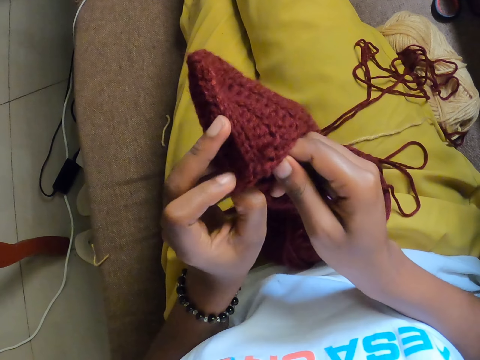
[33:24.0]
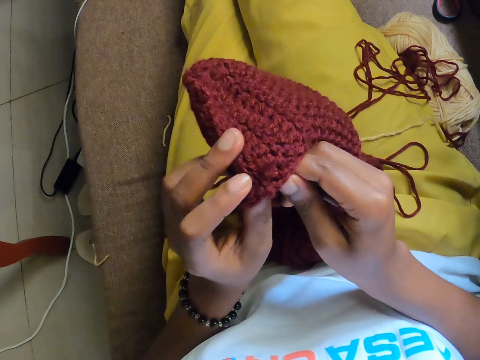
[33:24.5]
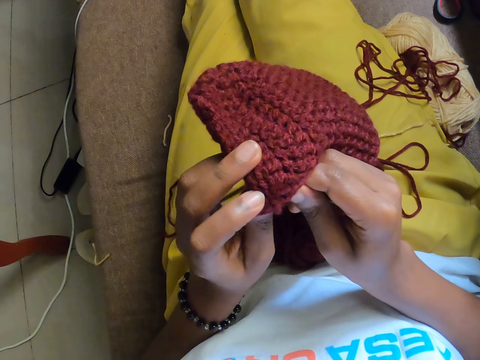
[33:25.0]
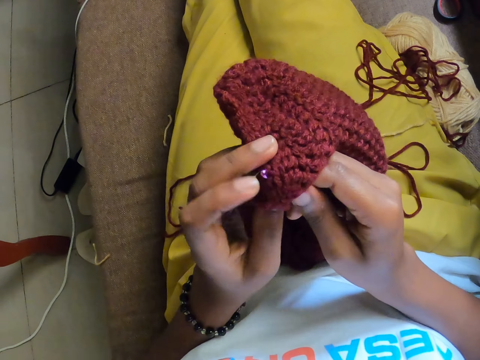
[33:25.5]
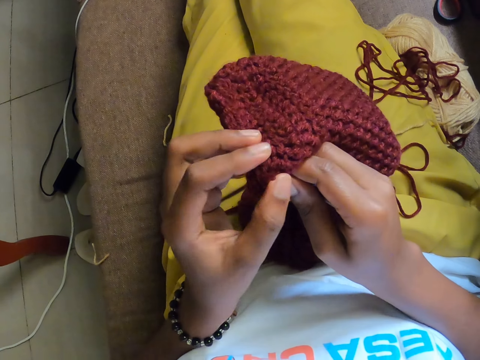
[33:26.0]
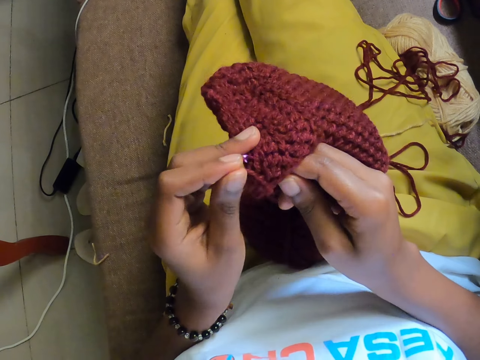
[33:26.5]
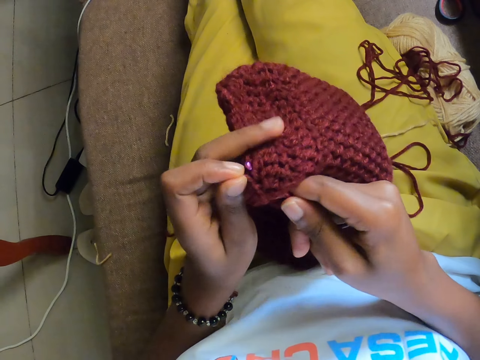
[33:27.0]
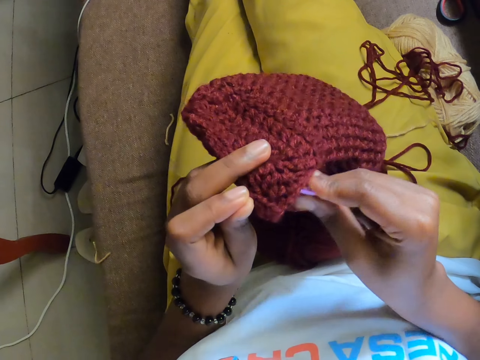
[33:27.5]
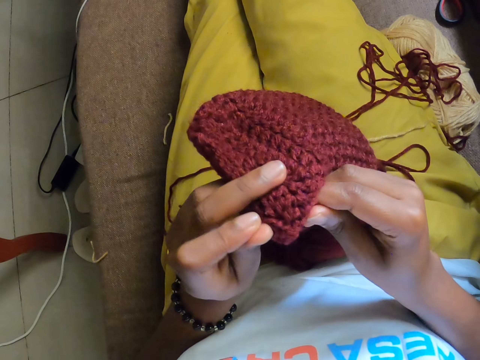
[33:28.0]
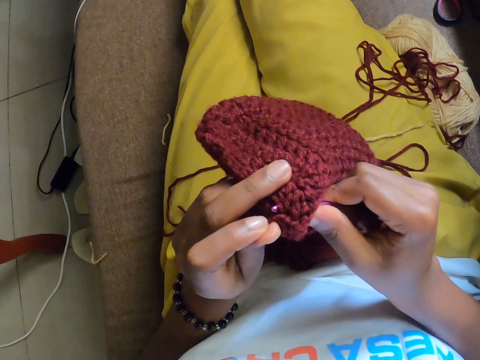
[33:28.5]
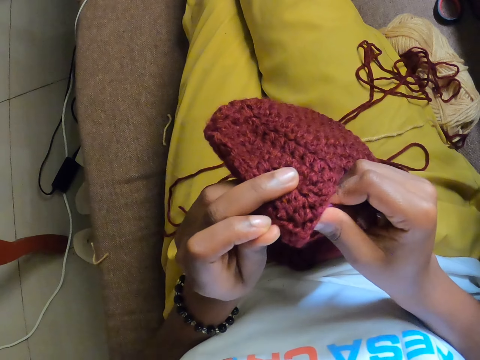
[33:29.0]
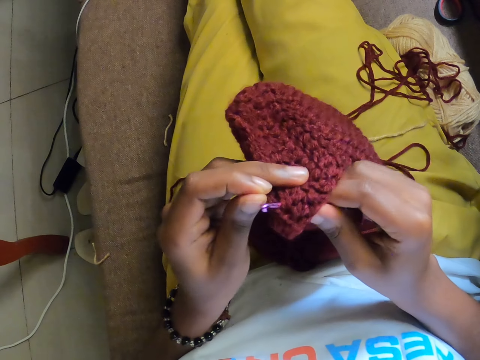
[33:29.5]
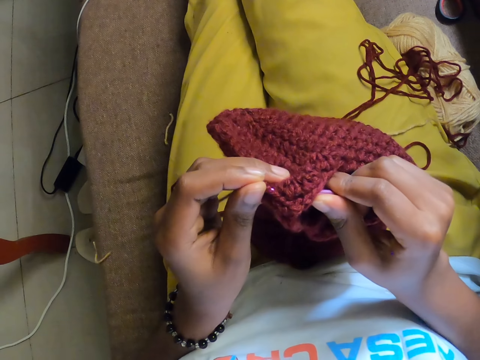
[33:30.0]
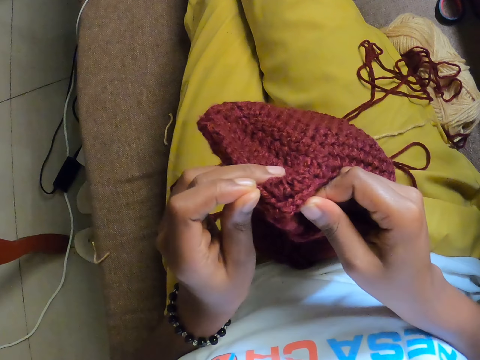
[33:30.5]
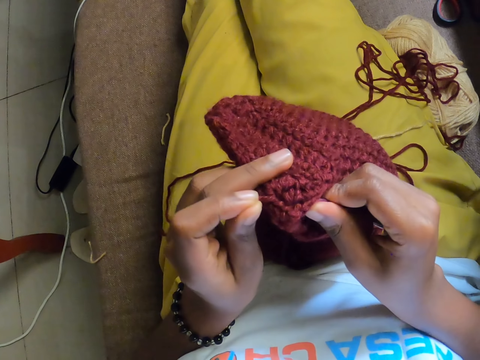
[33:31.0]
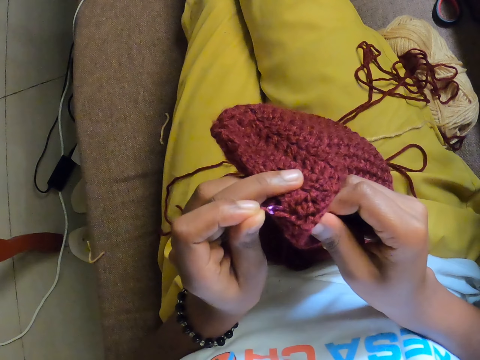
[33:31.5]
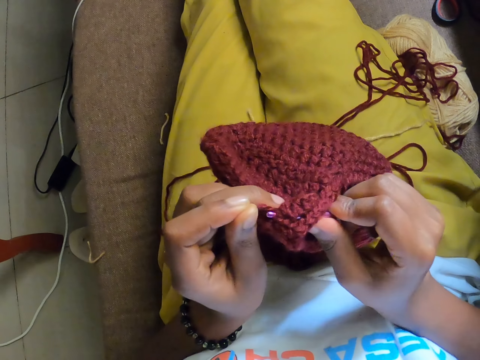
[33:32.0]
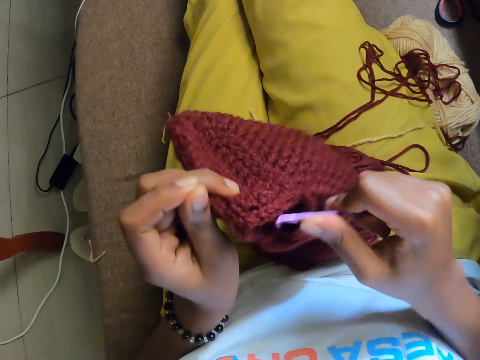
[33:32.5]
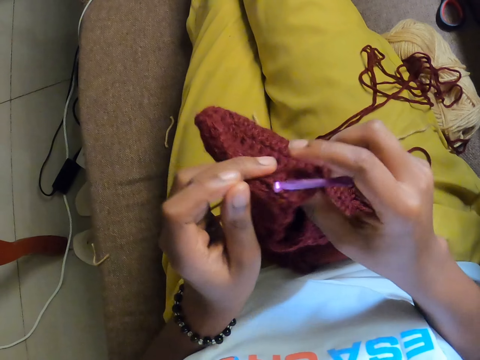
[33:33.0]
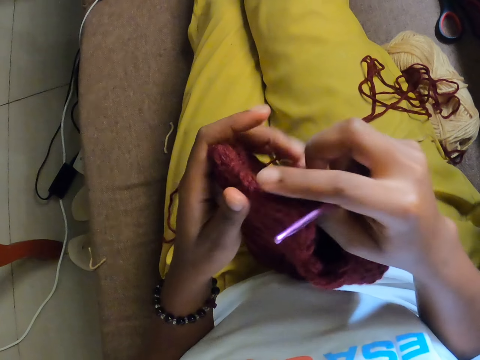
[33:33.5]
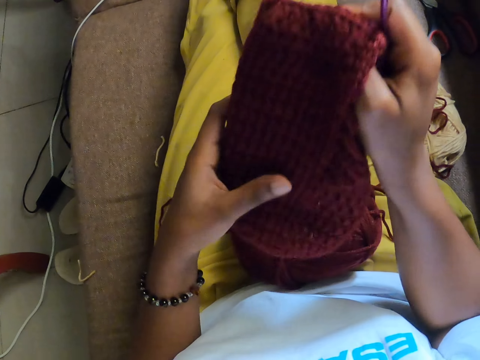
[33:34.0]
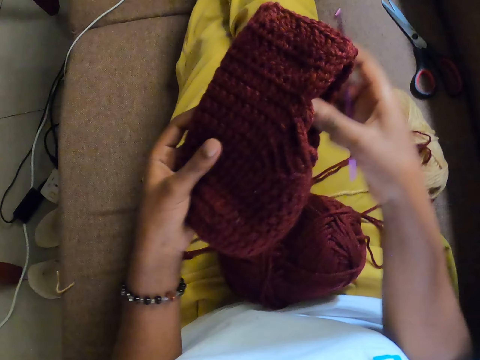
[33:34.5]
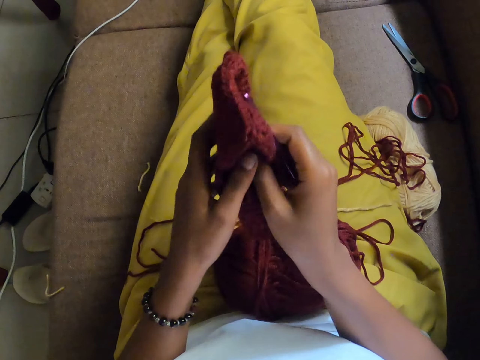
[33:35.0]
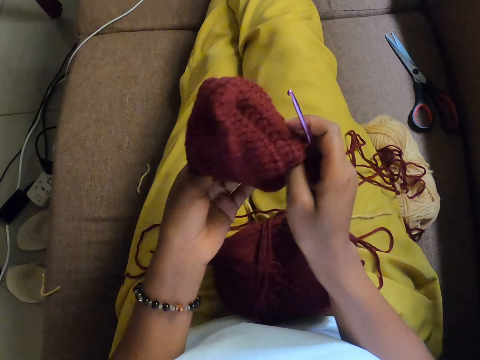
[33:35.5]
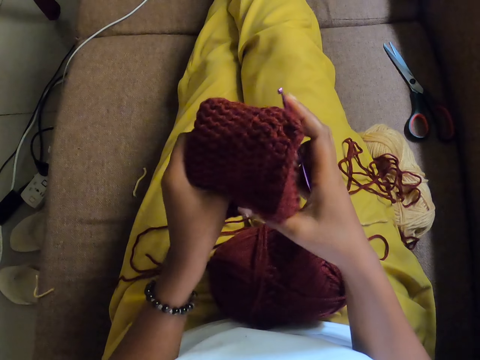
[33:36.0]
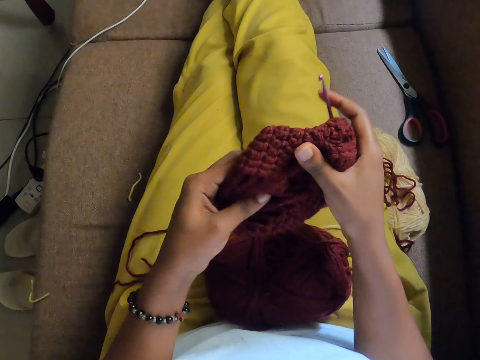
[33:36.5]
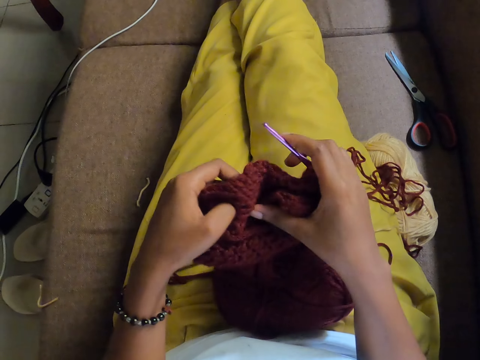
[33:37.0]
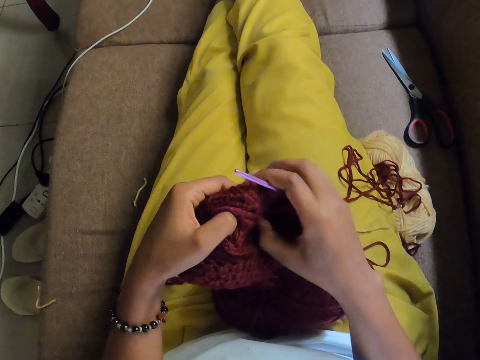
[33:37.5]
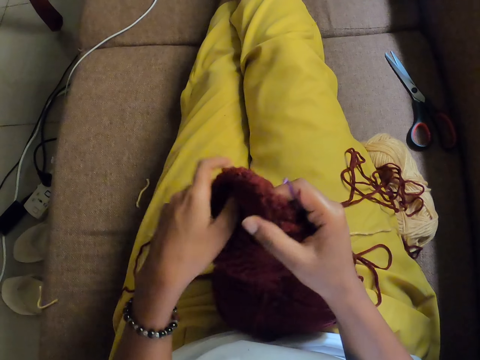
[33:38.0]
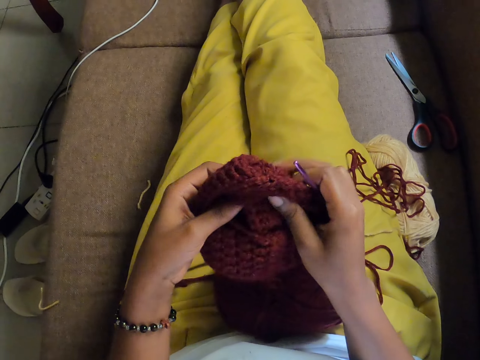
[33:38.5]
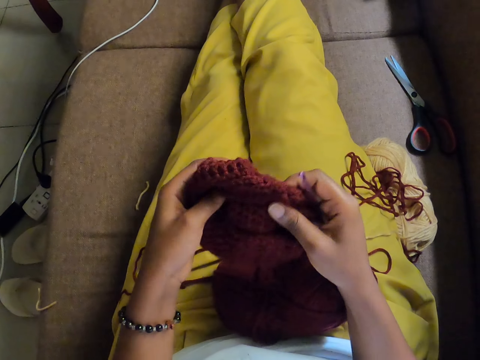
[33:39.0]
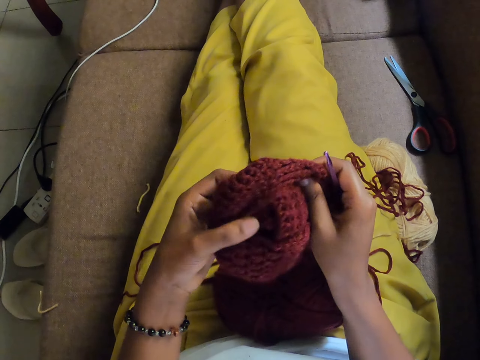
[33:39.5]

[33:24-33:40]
The camera wearer inserts the sewing needle in the sweater. They pull the yarn using the sewing needle. They remove the sewing needle from the sweater. They turn the craft inside out with both hands.

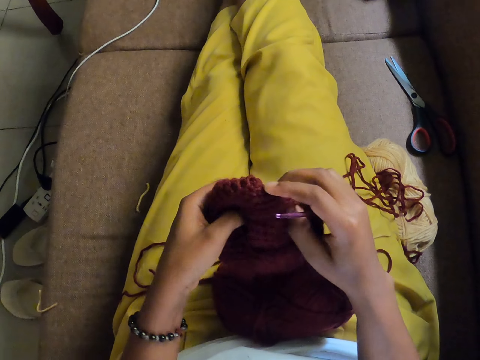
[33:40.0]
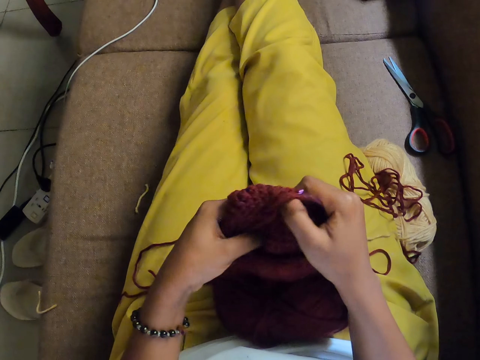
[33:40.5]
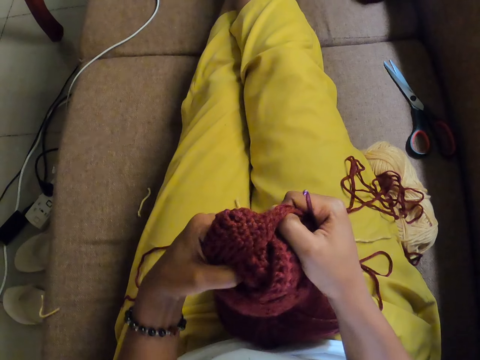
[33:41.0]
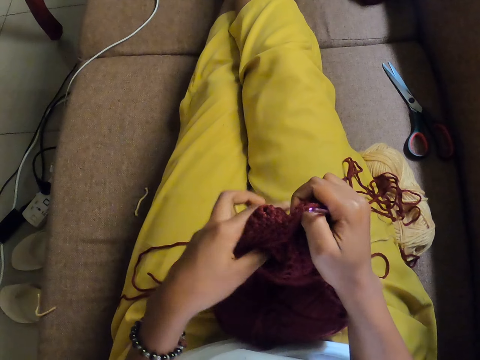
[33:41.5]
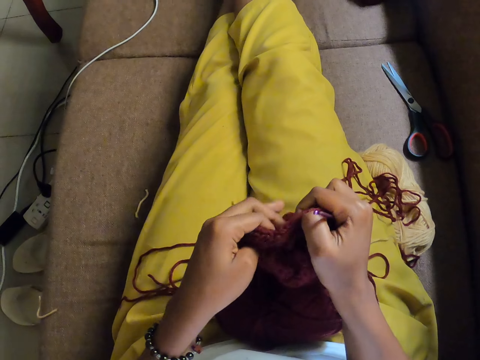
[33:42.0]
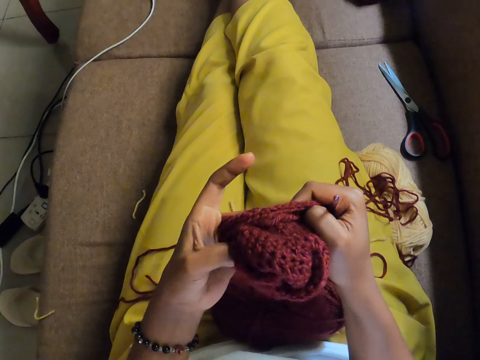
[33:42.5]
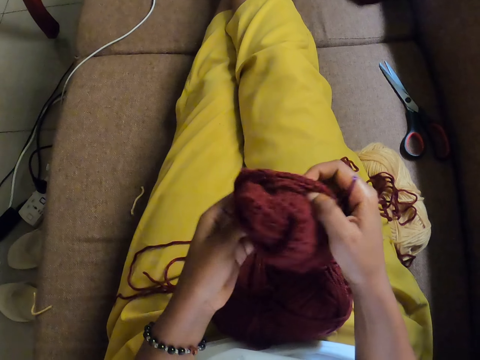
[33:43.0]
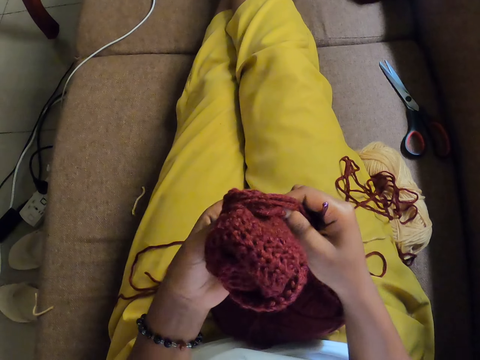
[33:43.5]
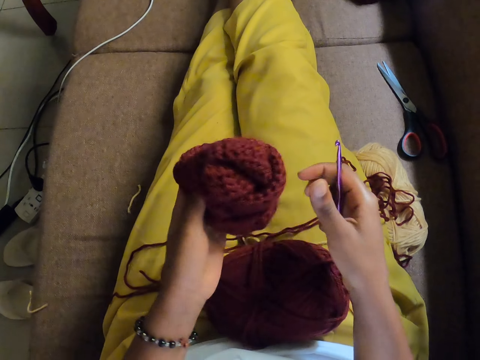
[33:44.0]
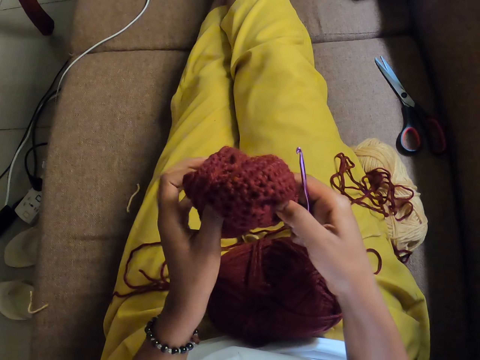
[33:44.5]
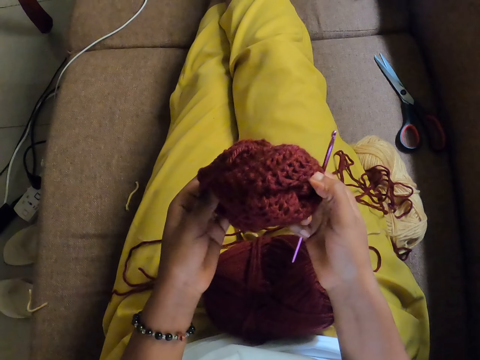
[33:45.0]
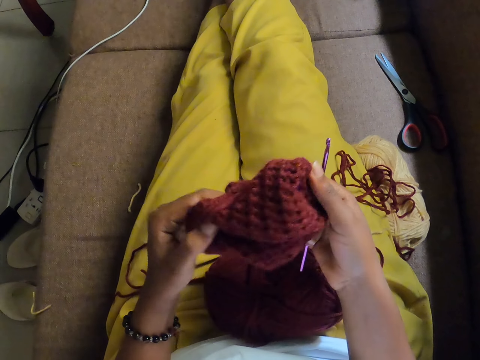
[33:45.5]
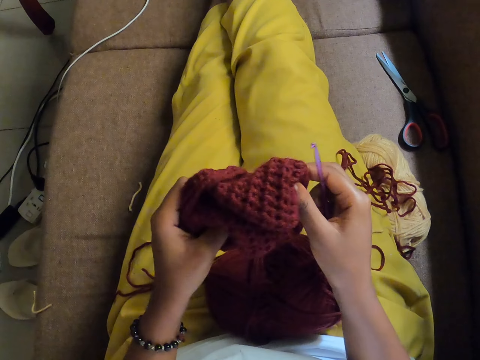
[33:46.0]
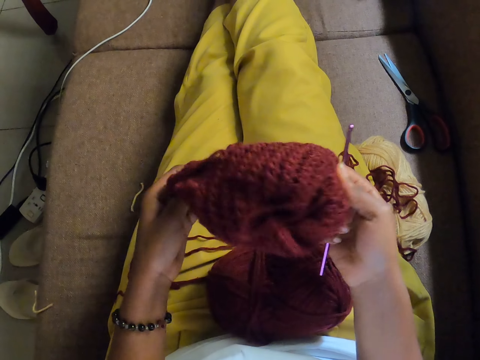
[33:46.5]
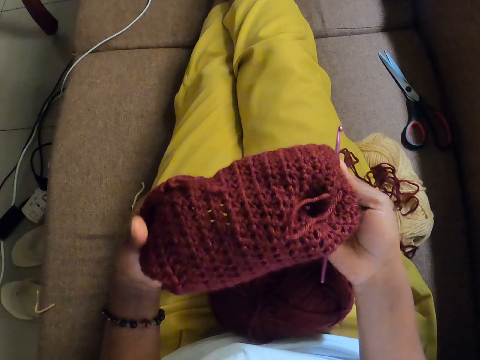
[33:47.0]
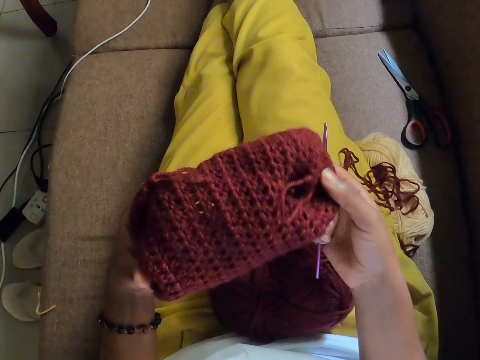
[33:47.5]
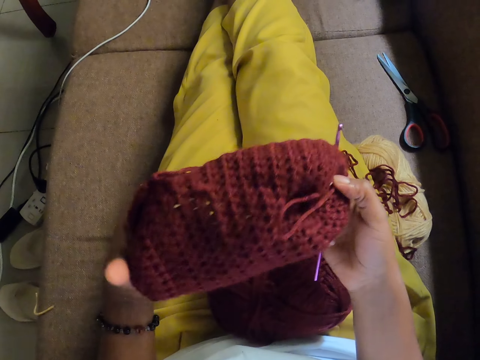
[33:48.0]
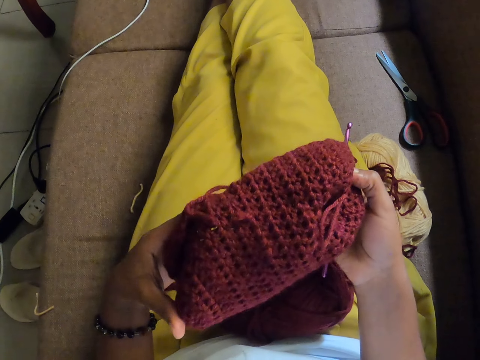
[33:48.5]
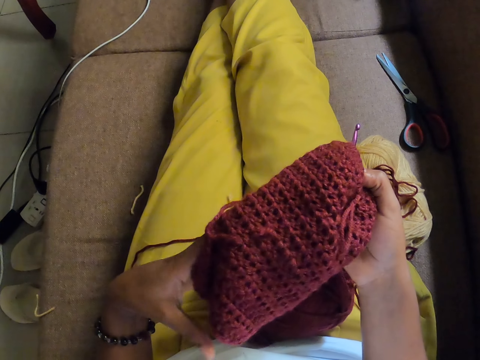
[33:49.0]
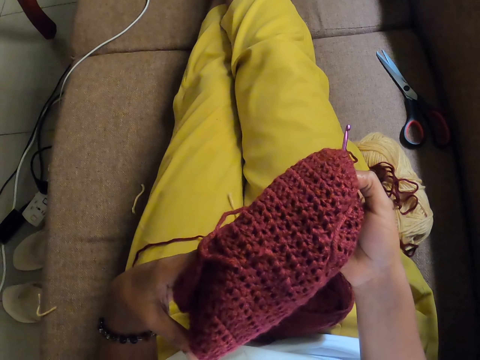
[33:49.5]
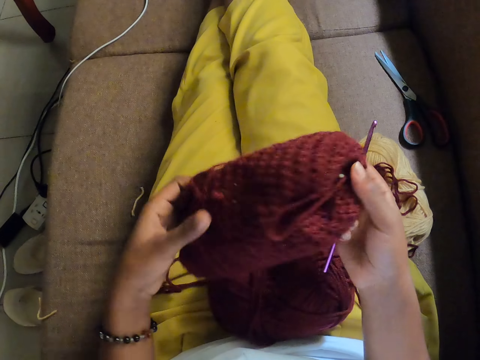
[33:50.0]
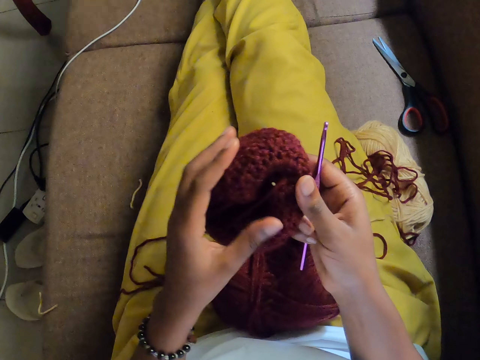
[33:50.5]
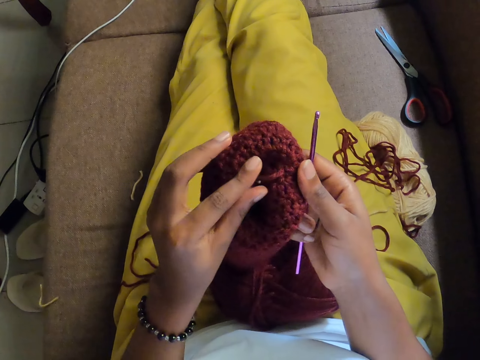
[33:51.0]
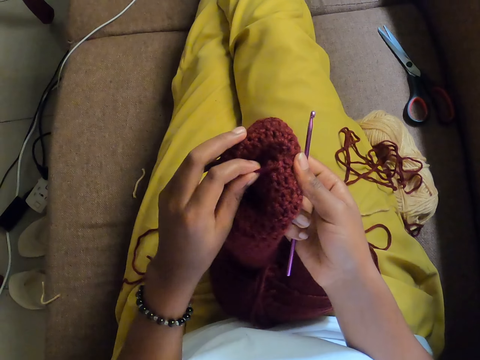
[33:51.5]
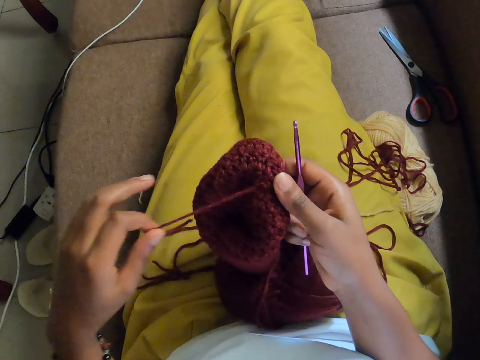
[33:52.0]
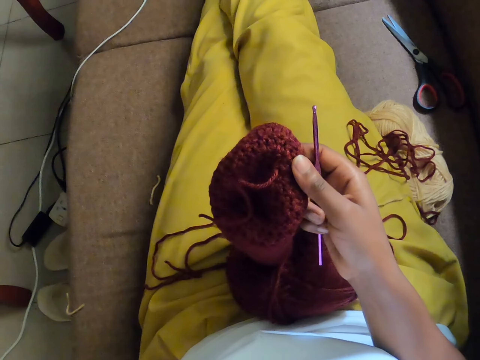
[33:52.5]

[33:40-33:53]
The camera wearer pulls the yarn with her left hand. She removes dirt from the sweater.
